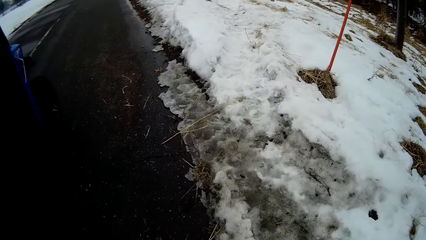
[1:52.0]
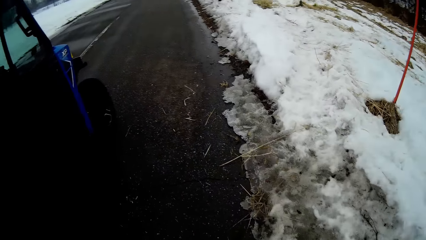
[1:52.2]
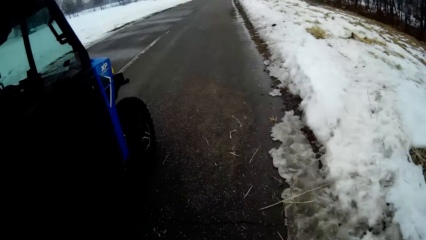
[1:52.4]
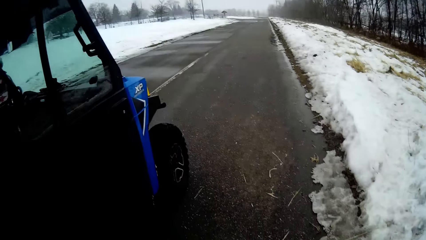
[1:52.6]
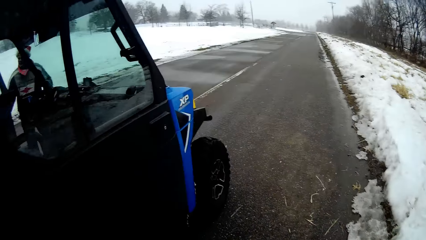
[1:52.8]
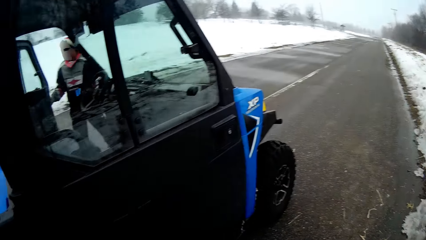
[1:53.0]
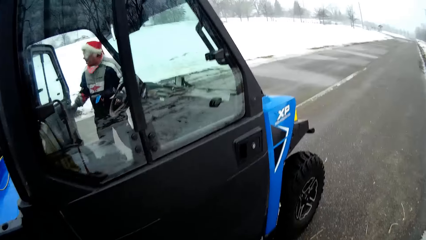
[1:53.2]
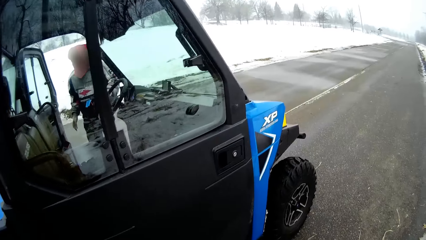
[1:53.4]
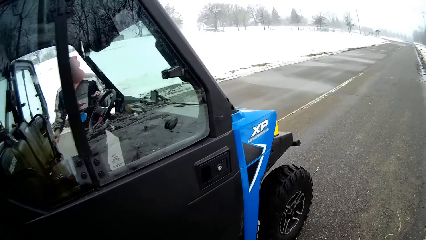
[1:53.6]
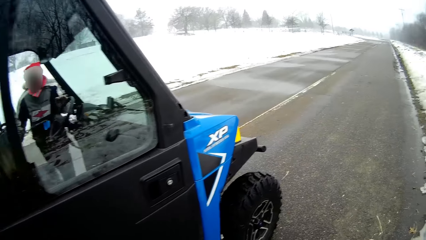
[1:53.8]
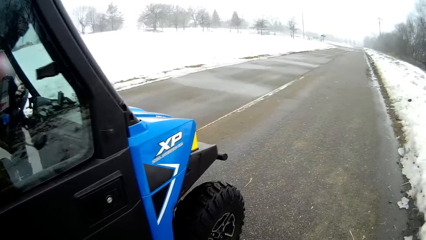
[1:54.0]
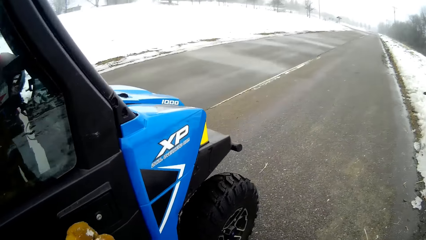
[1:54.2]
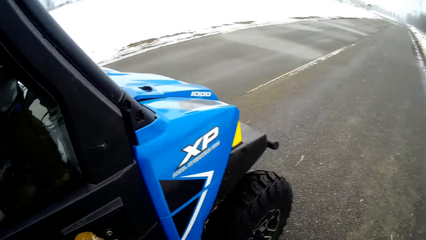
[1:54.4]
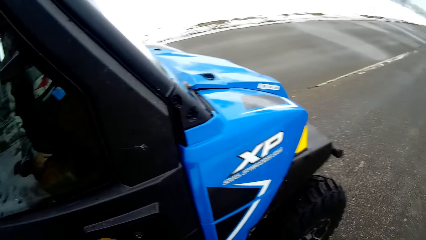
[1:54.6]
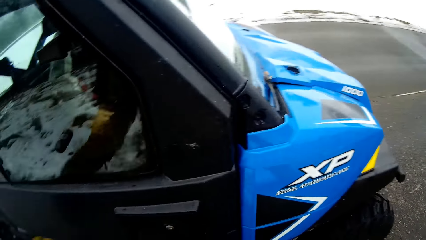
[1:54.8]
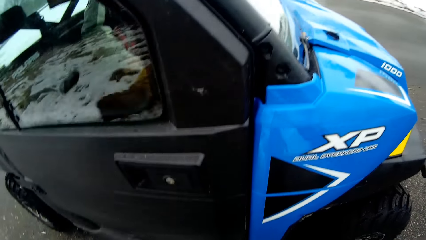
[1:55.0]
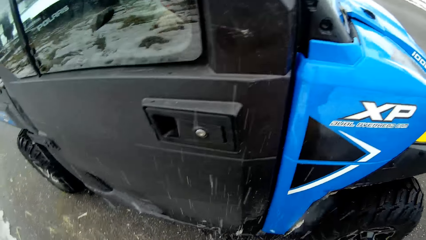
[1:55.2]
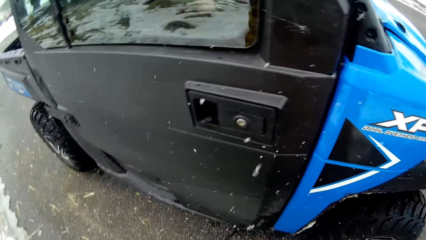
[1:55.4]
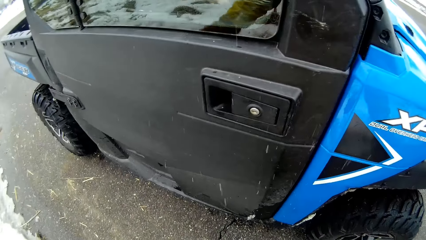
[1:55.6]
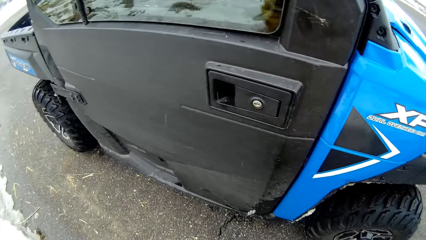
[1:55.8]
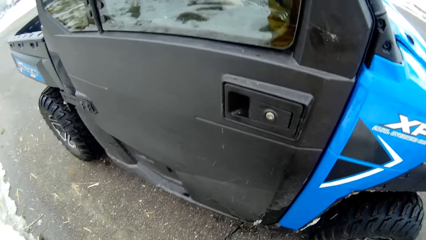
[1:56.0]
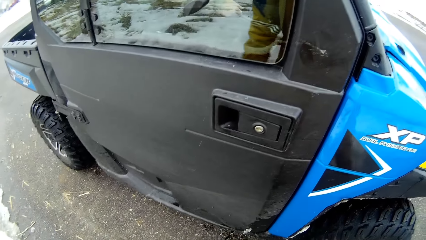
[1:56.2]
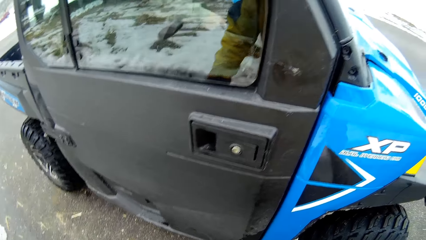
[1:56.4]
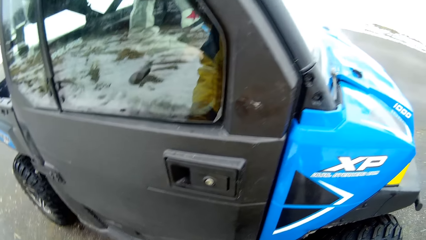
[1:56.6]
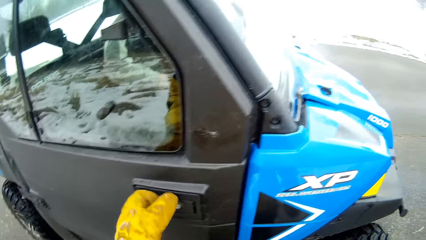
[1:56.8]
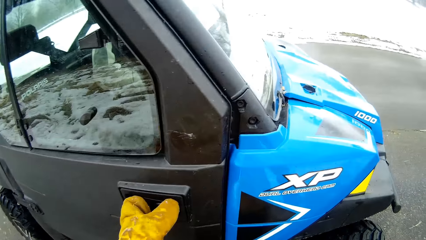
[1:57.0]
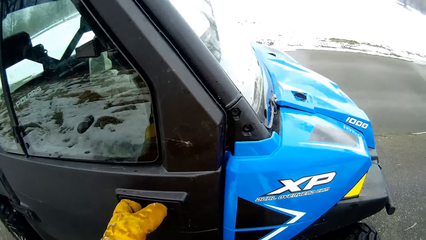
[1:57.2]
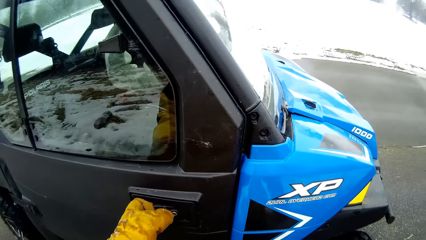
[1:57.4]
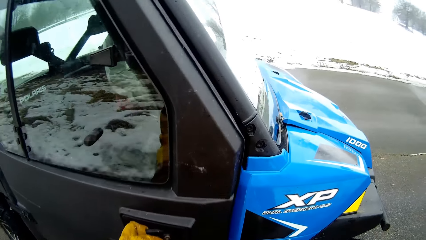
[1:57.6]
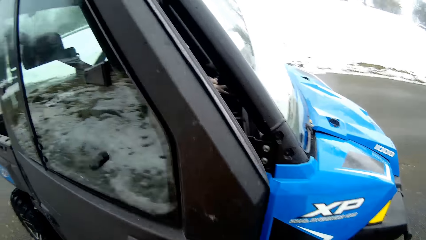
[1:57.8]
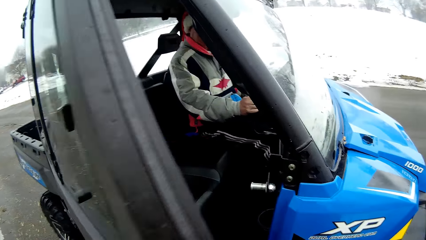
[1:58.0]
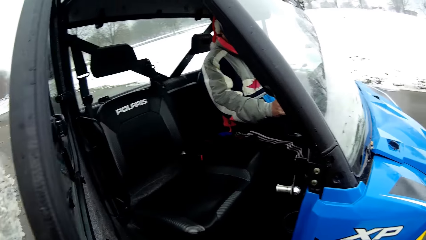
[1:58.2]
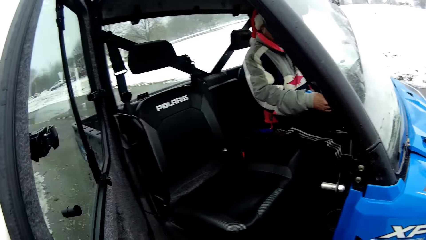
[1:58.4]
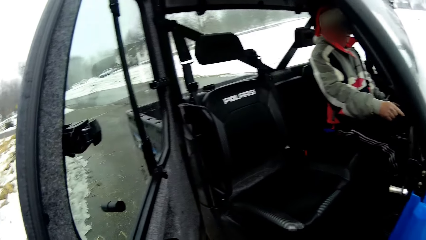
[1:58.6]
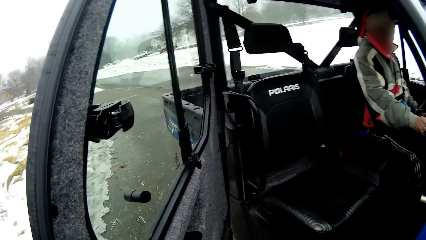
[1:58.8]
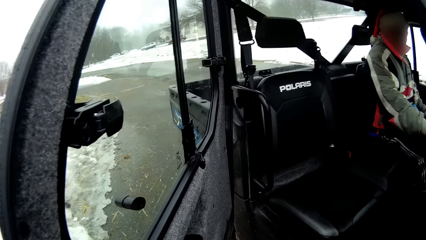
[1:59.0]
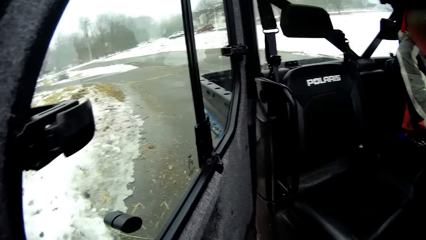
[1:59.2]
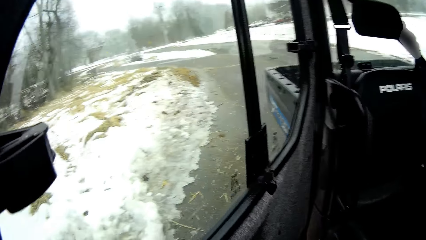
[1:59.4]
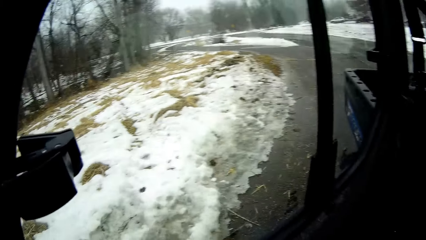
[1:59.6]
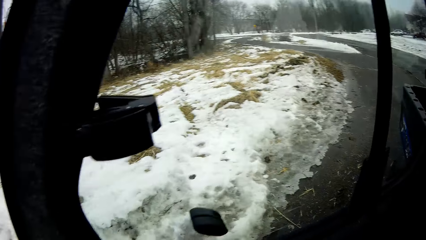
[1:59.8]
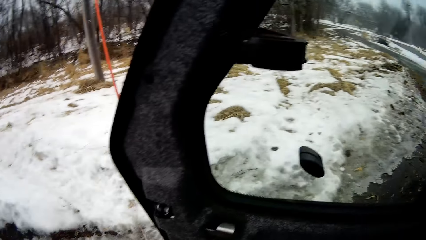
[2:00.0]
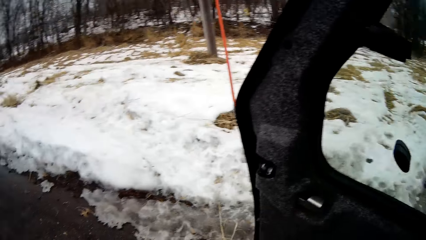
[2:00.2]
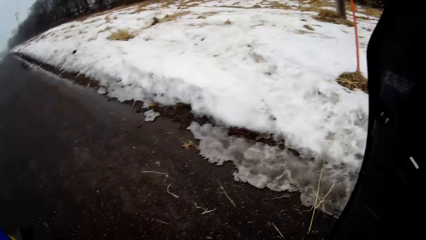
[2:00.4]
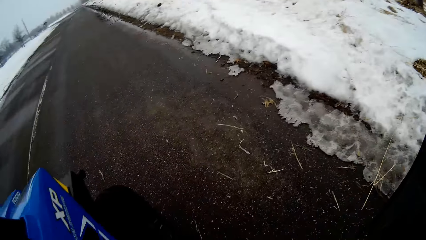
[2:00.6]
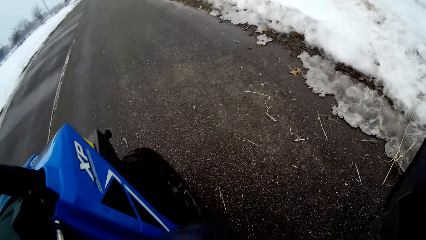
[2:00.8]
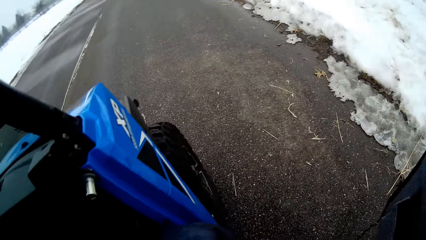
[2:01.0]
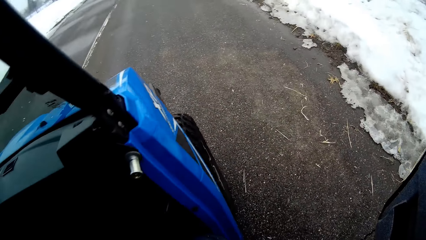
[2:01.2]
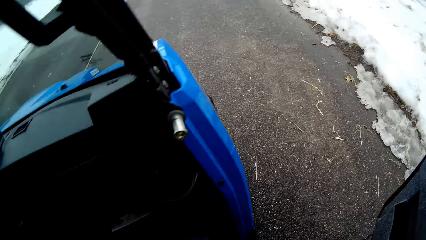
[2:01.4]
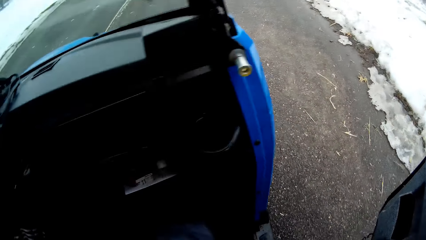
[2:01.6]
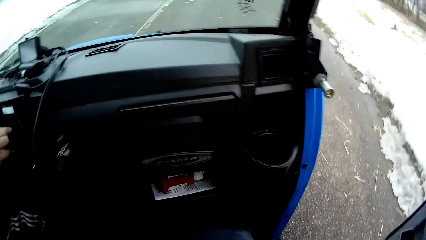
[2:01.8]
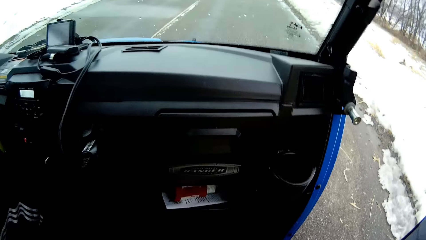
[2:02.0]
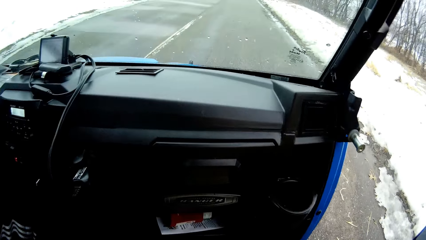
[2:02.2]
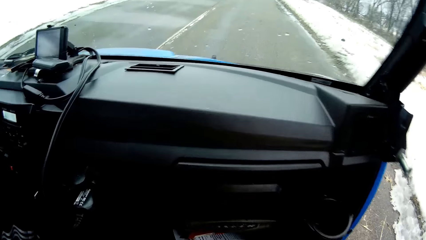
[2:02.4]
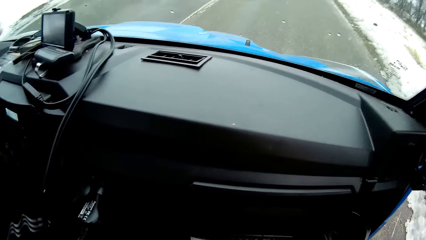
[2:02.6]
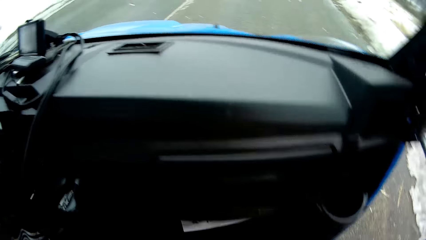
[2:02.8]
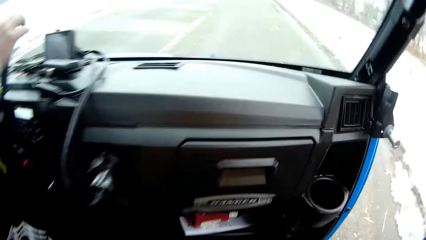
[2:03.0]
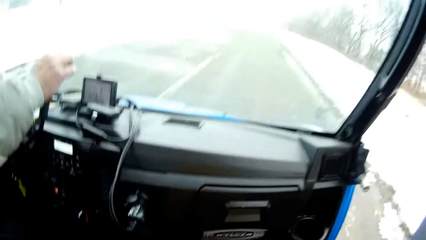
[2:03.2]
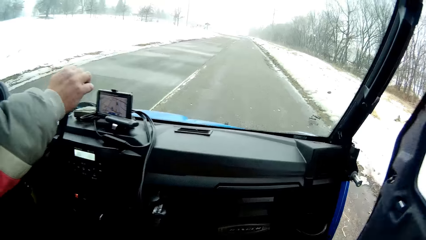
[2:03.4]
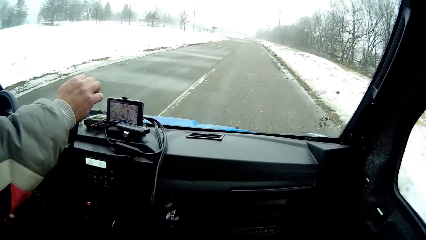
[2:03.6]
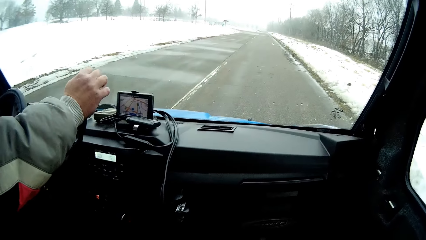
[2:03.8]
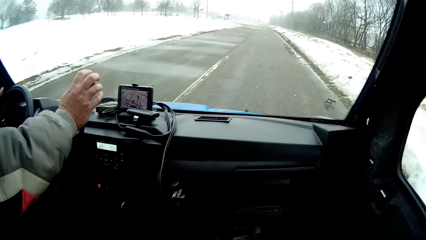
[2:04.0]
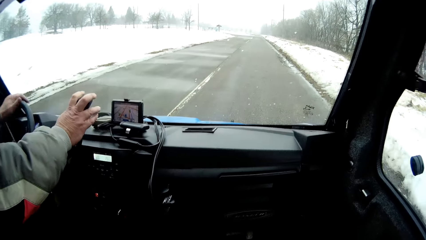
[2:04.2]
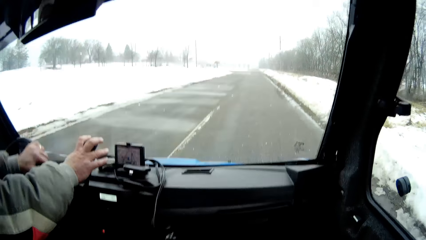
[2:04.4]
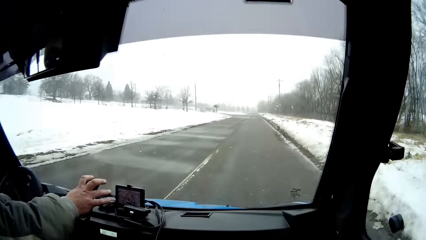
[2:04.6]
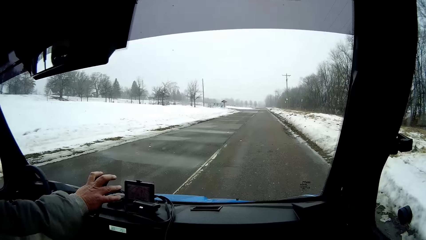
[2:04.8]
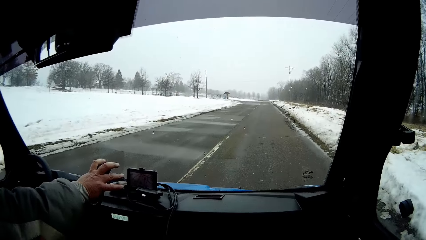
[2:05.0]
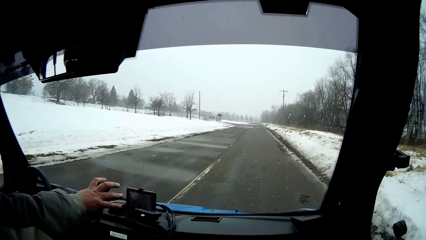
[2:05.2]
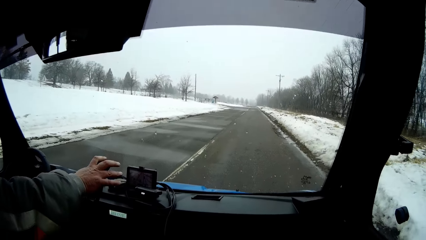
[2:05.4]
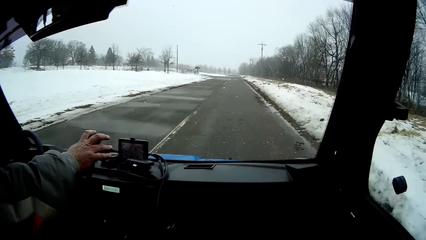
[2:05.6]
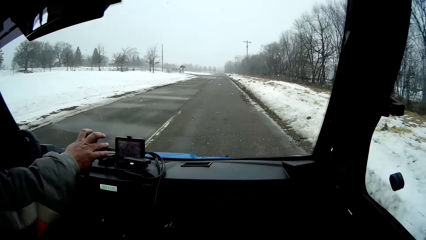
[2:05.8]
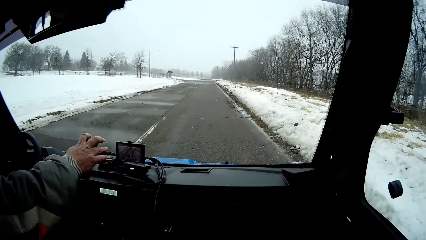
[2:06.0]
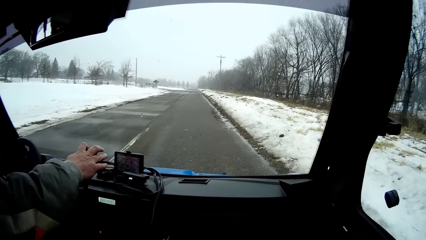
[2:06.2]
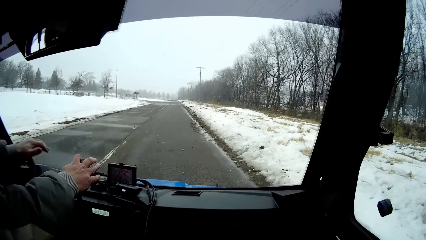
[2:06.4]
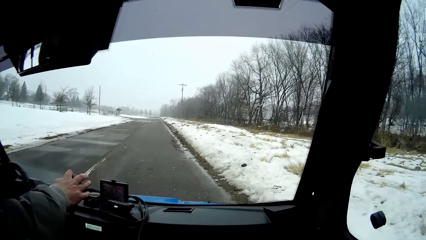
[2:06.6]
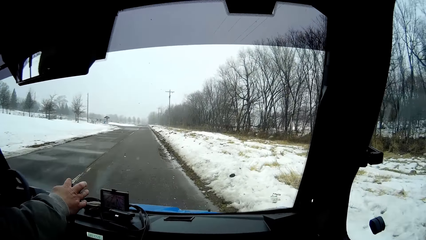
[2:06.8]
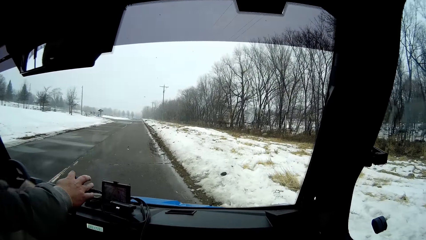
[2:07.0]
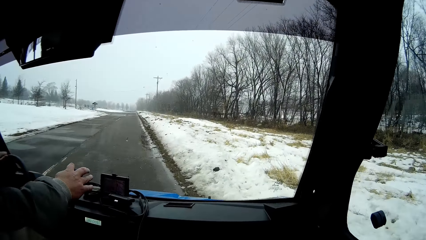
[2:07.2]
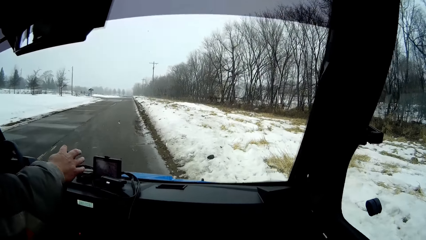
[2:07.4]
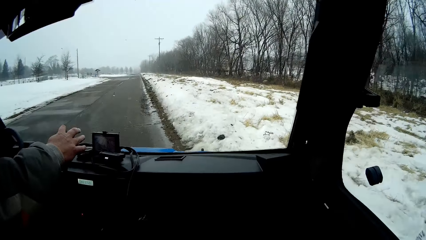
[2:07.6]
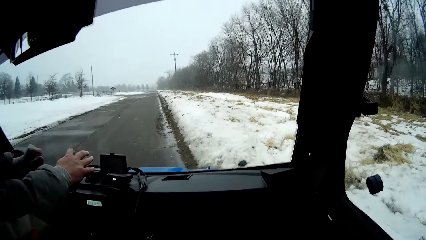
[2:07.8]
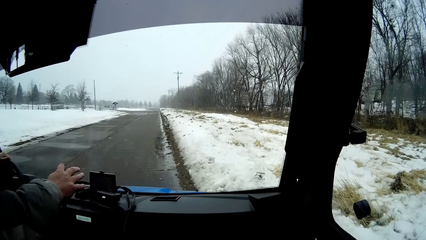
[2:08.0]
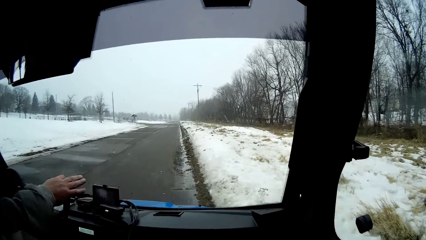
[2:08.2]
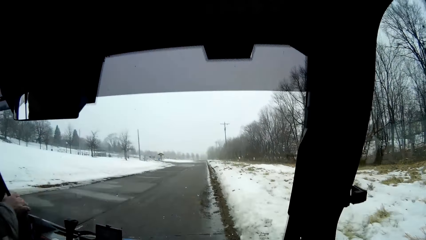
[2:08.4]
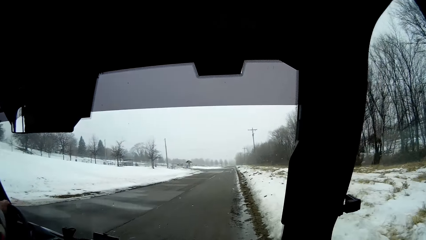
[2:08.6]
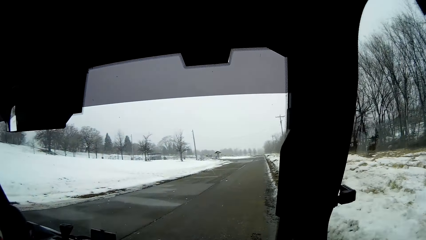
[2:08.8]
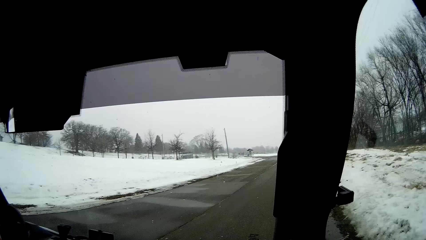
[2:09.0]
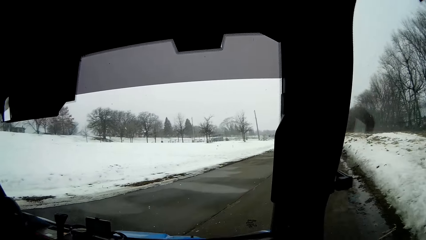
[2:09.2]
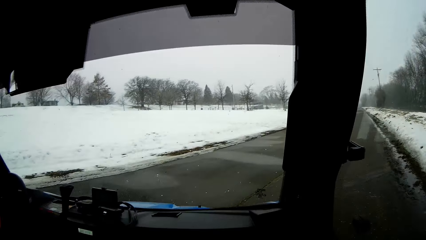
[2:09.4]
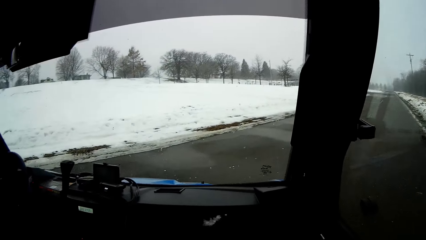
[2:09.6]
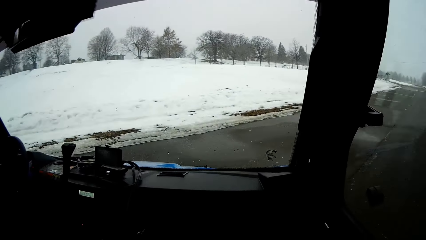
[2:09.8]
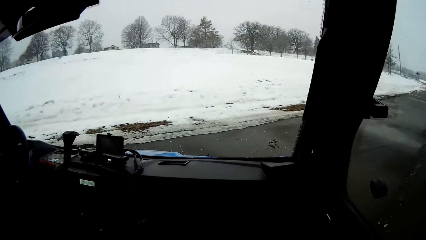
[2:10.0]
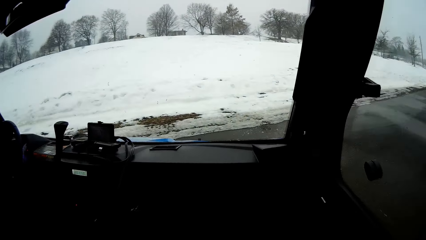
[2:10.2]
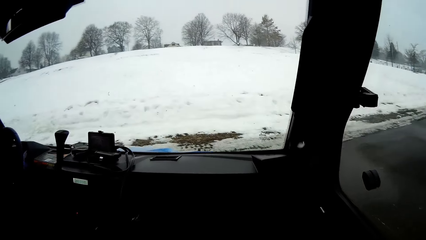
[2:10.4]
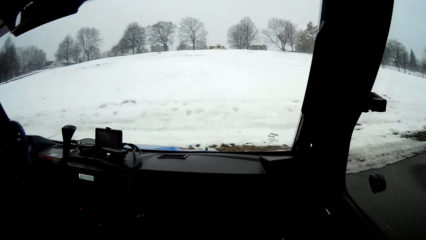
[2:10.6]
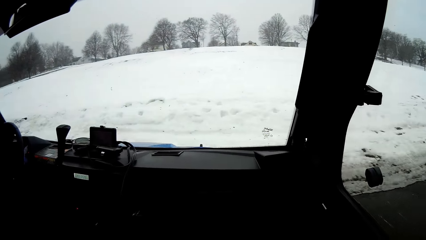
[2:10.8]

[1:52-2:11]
The man opens a door of the truck with his right hand. The man hops in the truck. The camera wearer opens the door of the truck with her left hand. She enters the truck. She shuts the door of the truck with her right hand. The man pulls the gear of the truck with his right hand. The man drives the truck with his left hand on the steering wheel. The man drives the truck with the steering wheel in both hands.
